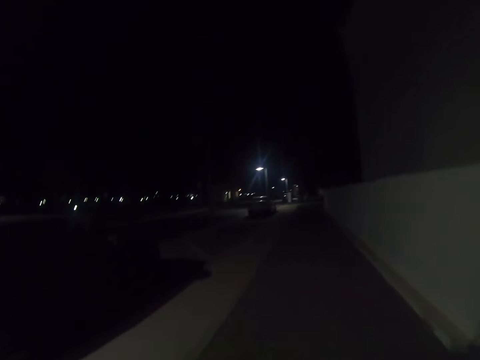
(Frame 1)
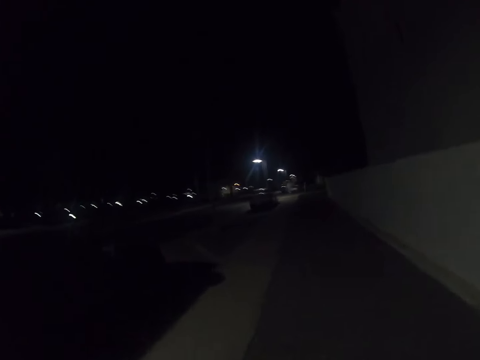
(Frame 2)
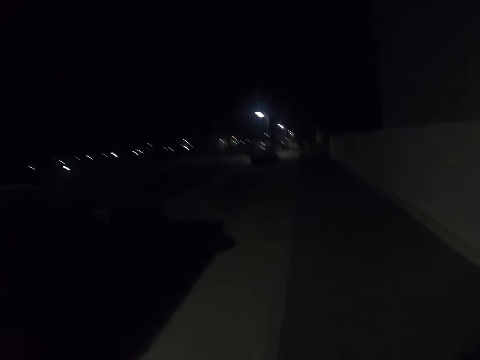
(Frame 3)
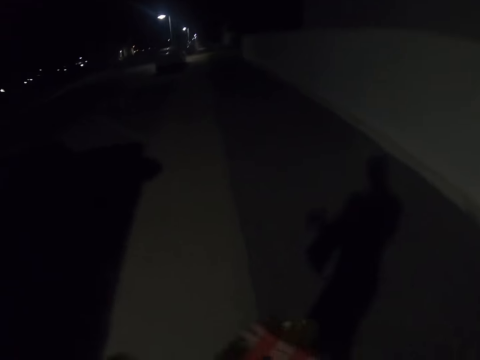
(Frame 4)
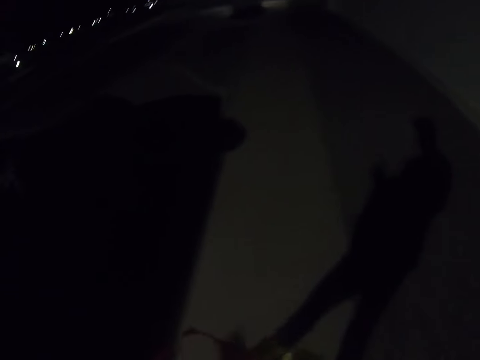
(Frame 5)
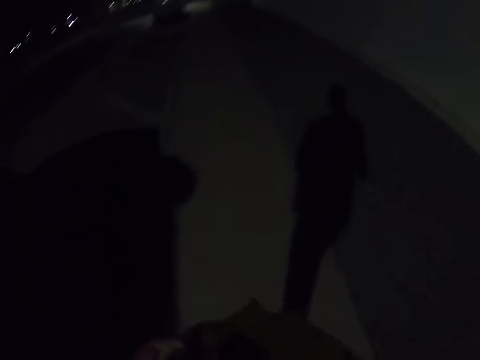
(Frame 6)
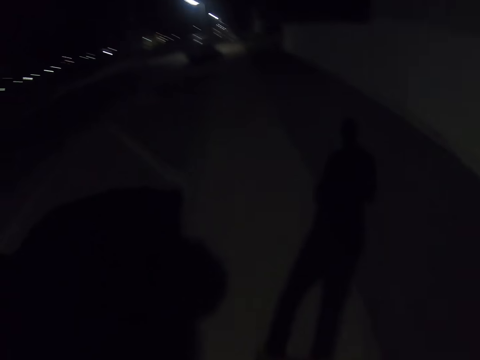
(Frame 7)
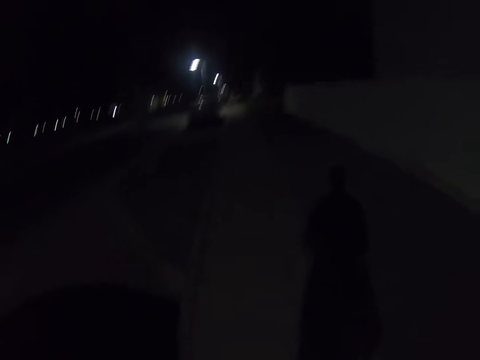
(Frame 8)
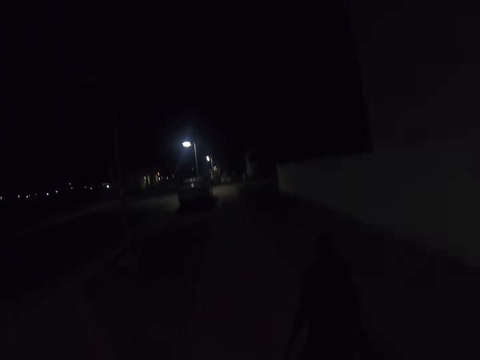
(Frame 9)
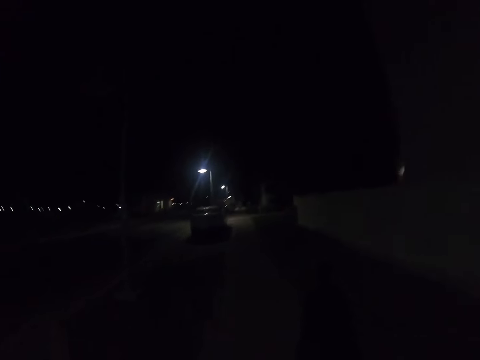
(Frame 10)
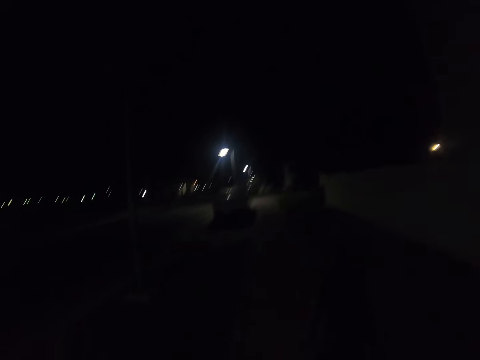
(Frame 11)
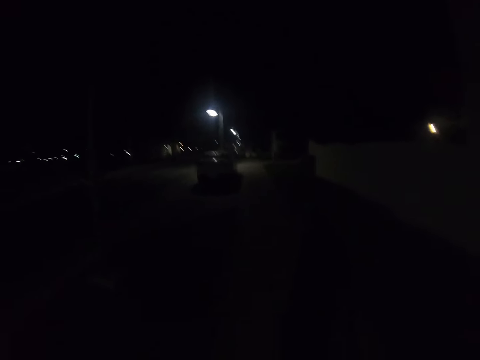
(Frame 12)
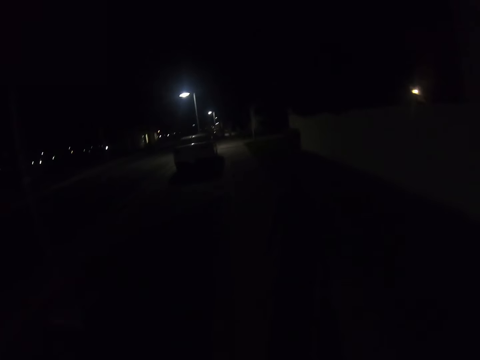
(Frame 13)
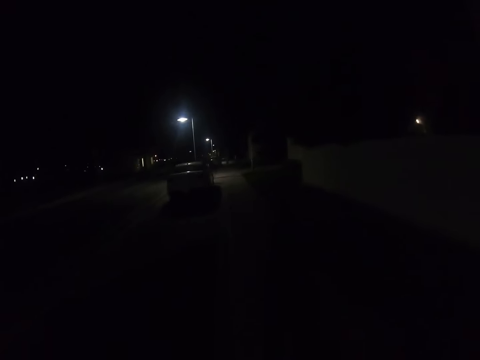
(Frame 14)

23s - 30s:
The camera wearer walks on the main street.

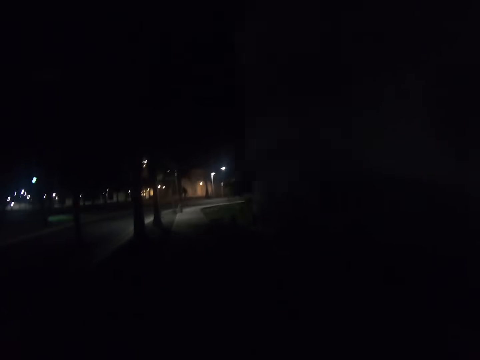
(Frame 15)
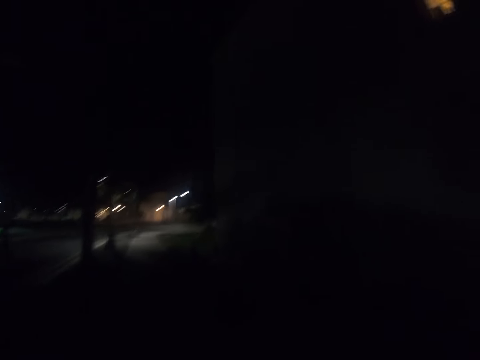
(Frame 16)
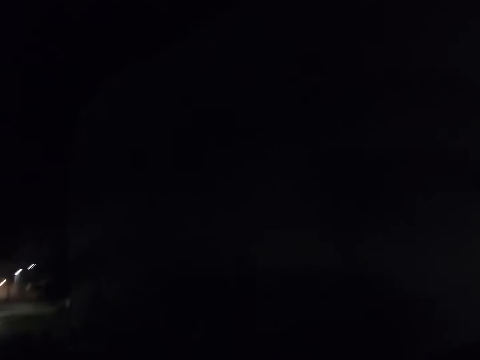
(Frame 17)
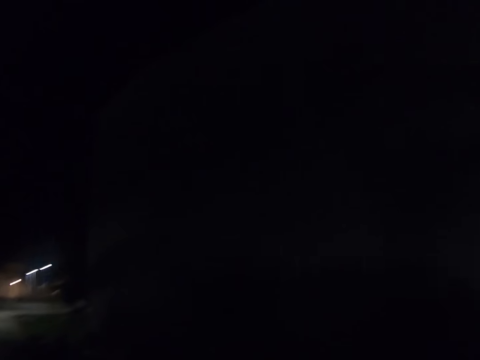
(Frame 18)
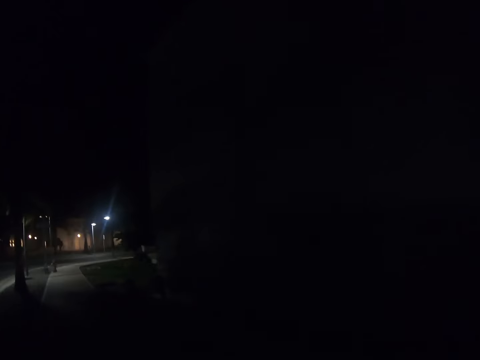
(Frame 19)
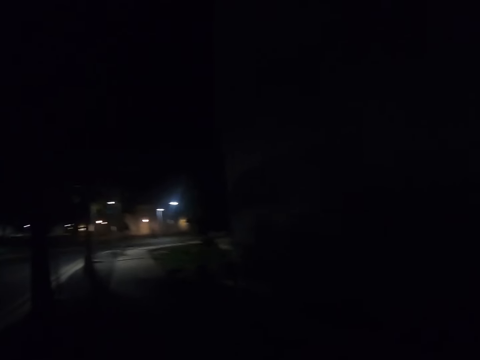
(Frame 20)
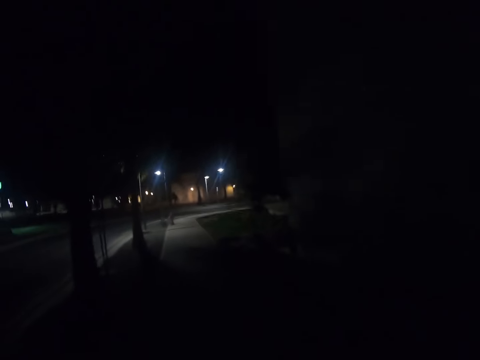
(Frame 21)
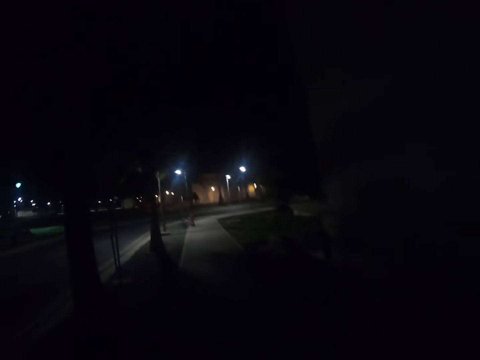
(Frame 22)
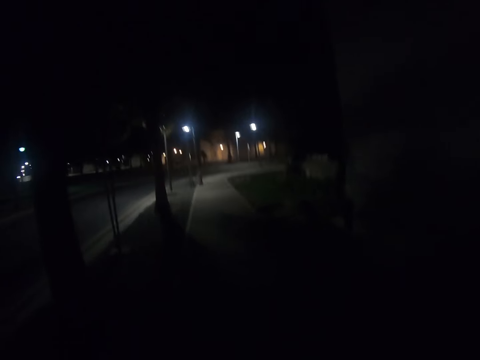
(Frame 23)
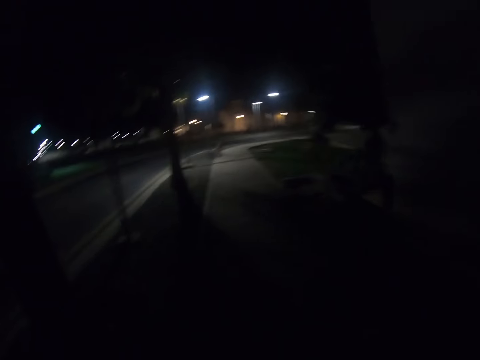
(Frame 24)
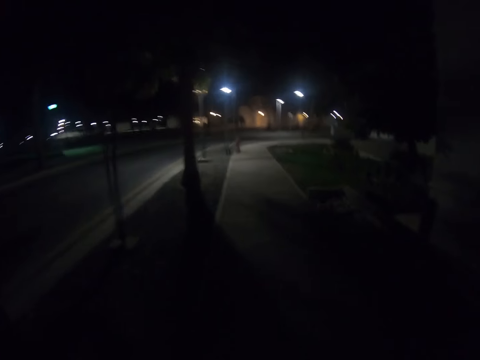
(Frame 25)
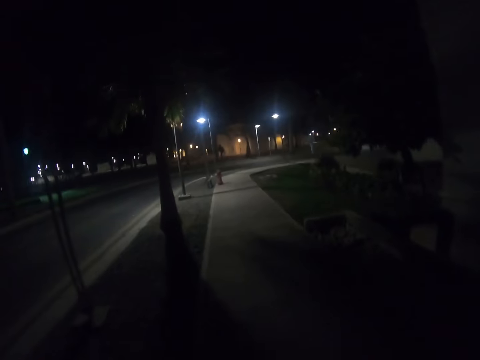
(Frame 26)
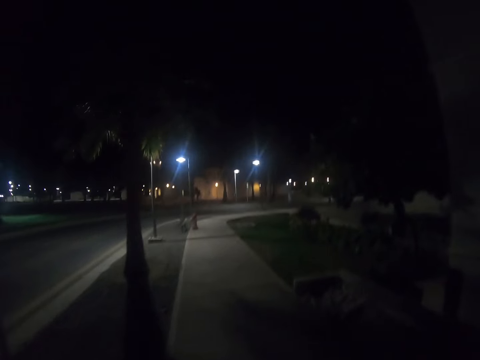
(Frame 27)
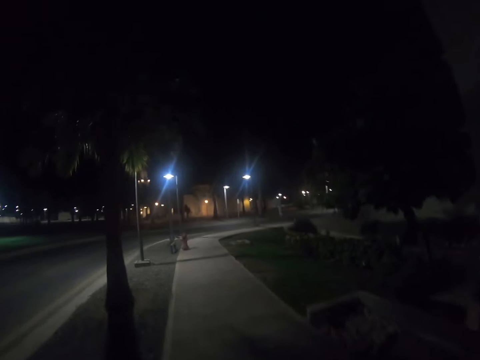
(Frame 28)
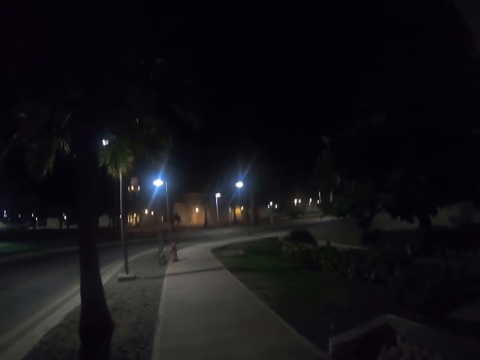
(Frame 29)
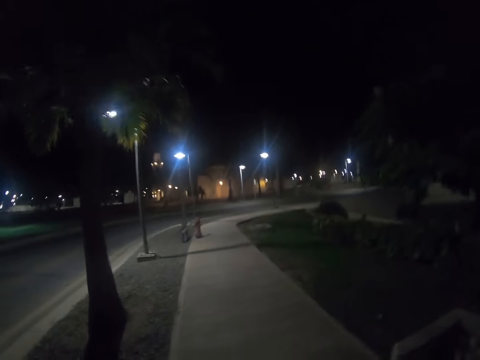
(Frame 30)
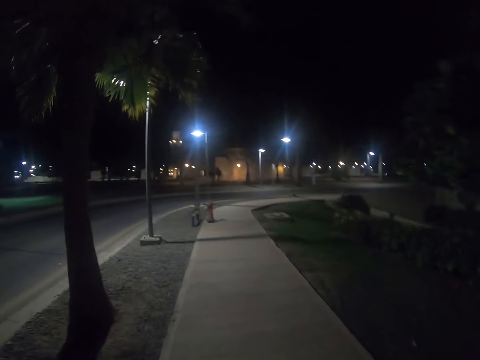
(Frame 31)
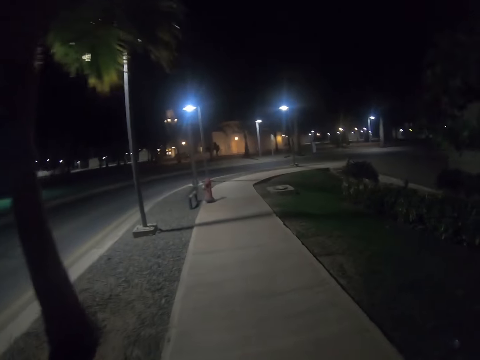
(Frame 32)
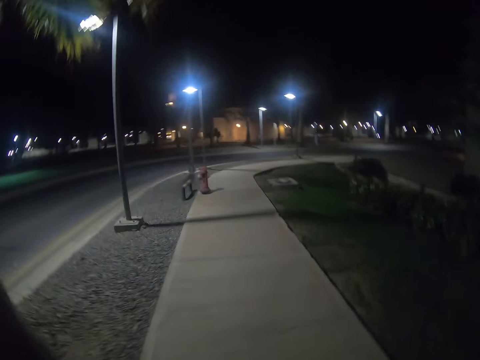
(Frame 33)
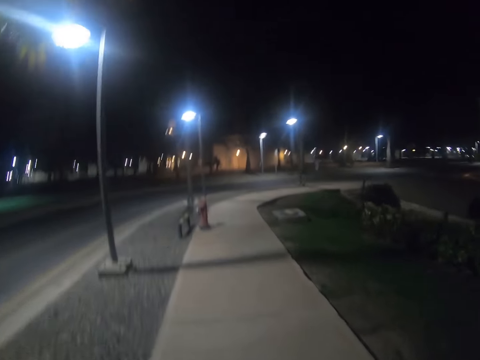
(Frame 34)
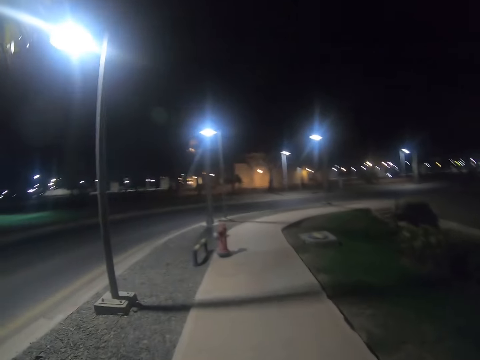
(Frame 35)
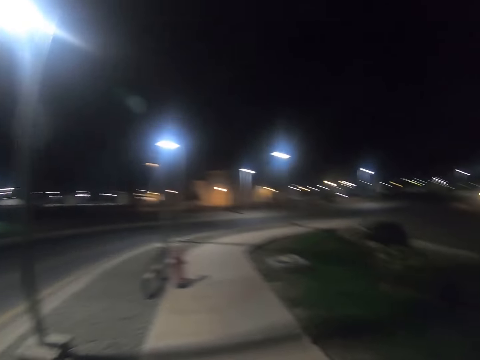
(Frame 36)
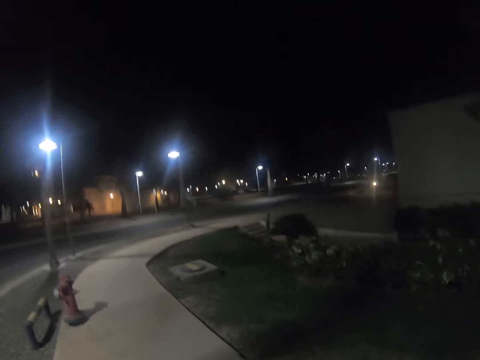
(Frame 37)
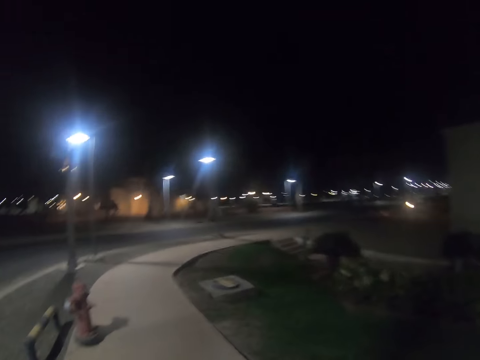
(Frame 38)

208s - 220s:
The camera wearer walks on the walkway.

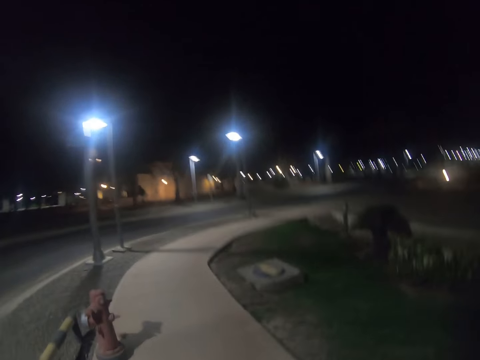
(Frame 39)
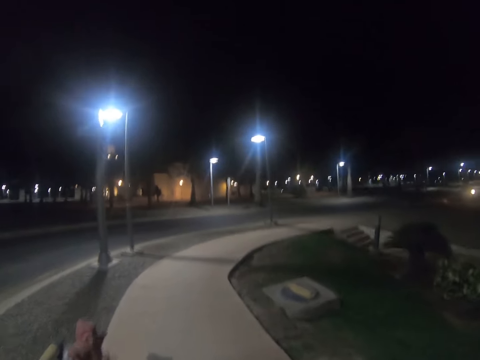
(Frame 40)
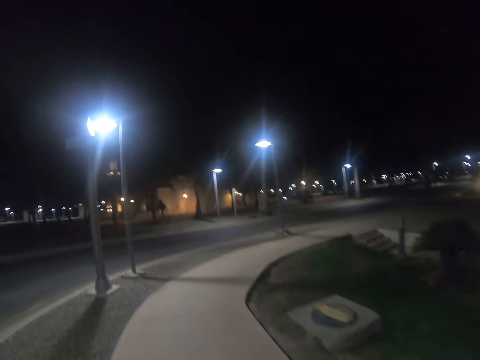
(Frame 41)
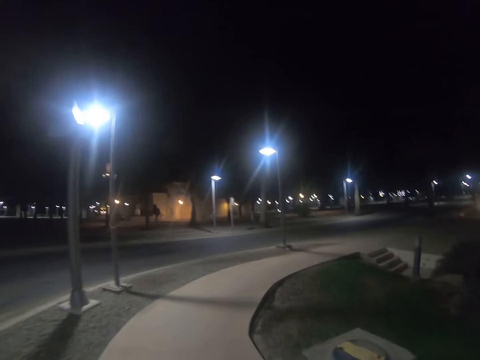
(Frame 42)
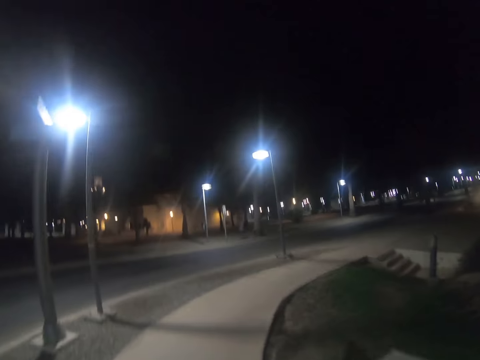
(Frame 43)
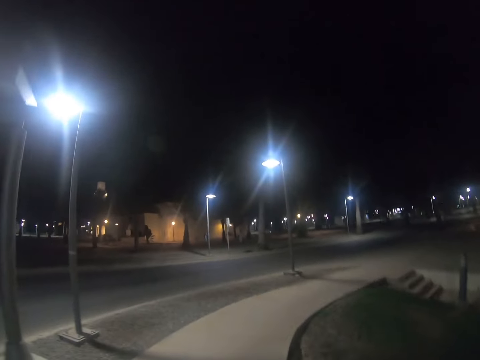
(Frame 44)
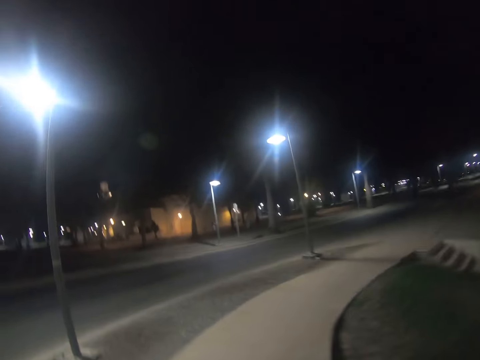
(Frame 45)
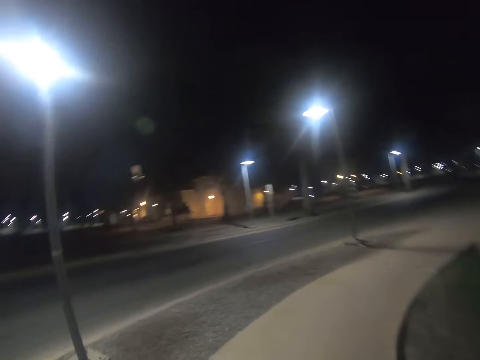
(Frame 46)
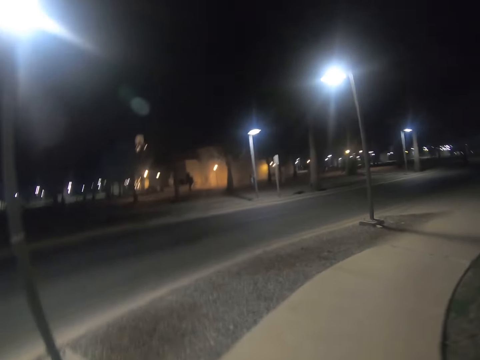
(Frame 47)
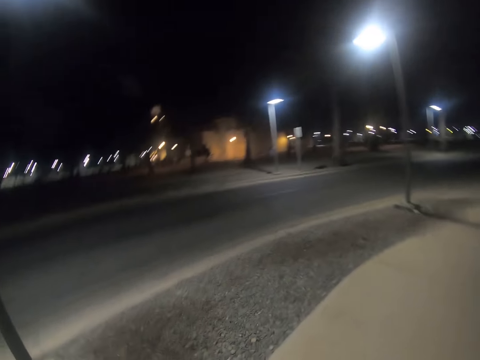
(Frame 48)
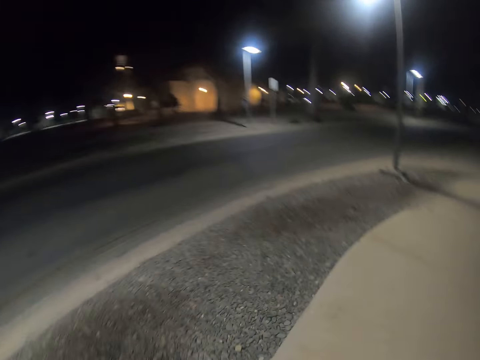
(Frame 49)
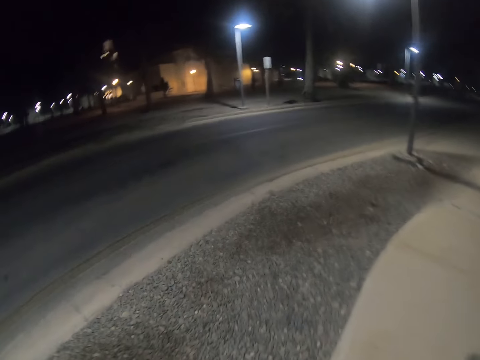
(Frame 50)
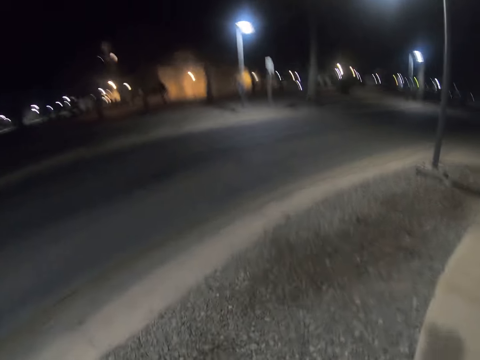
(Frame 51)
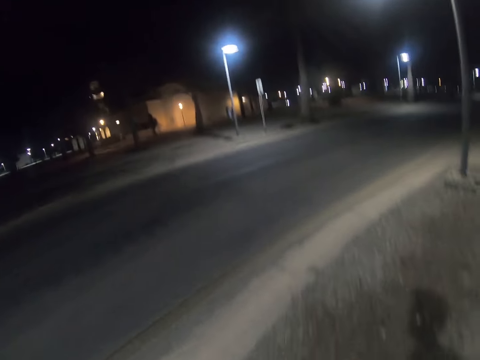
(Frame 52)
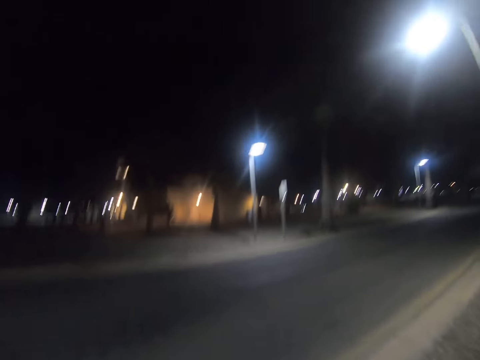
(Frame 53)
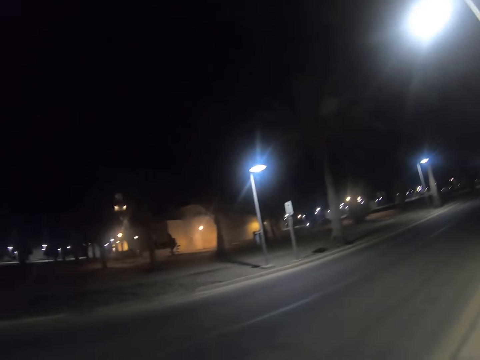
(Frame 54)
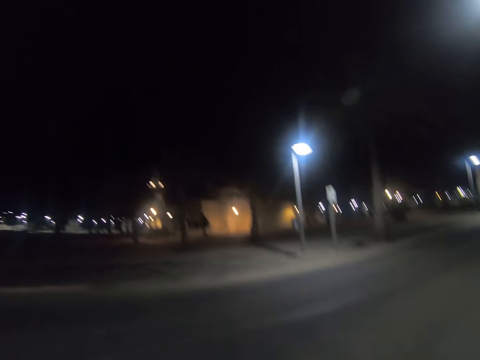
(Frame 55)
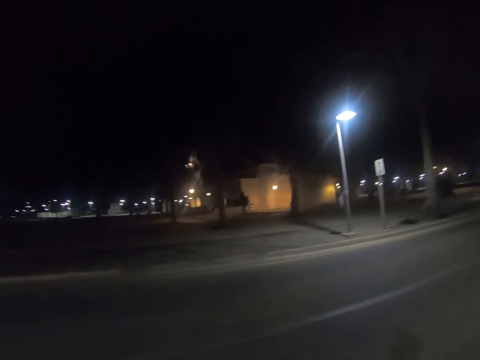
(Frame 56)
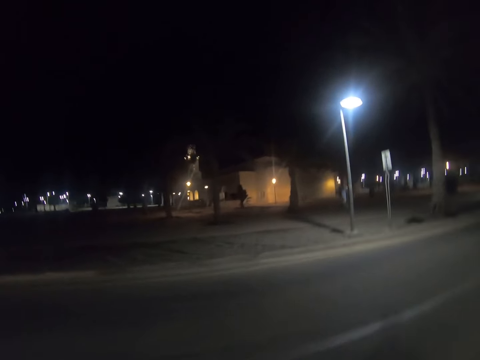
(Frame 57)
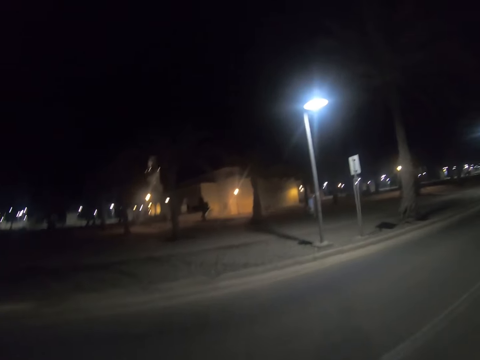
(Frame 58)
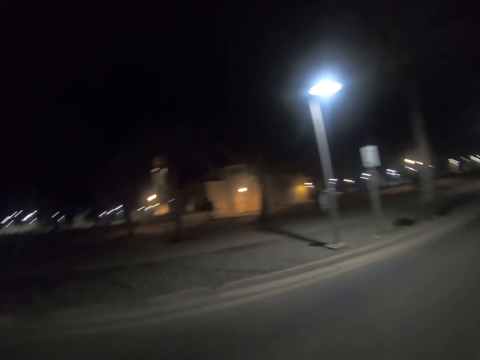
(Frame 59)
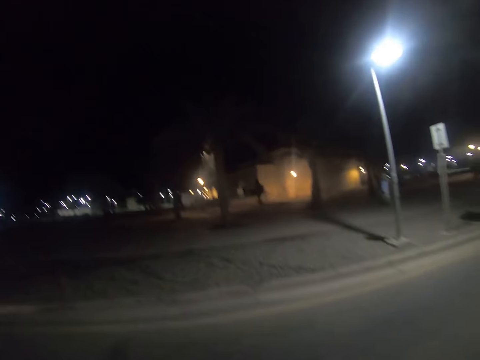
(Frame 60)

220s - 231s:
The camera wearer crosses the road.
